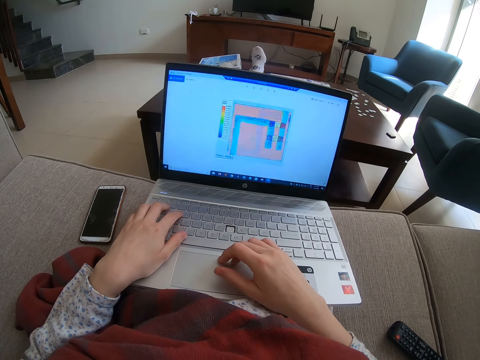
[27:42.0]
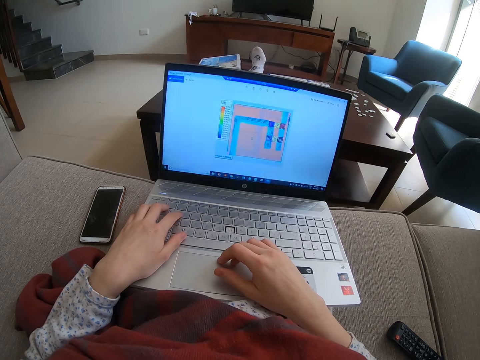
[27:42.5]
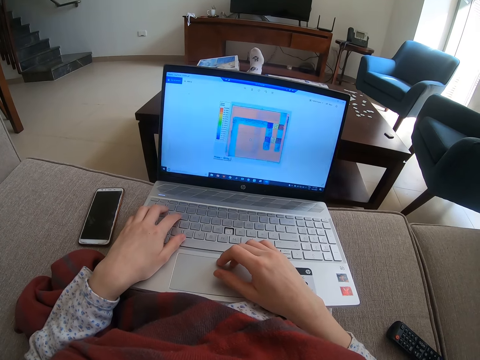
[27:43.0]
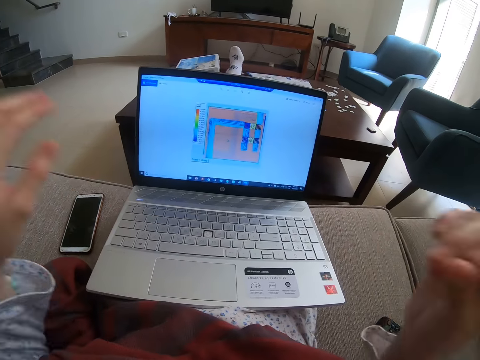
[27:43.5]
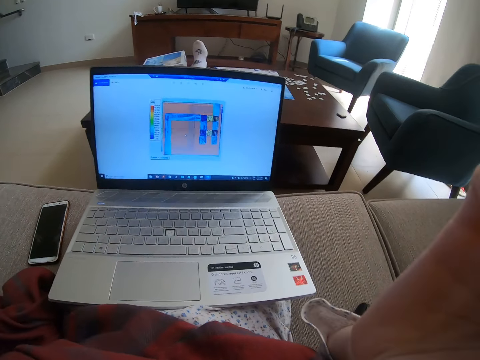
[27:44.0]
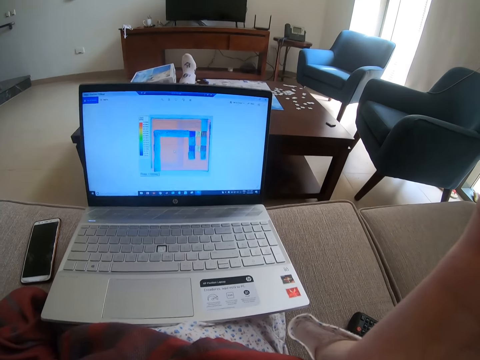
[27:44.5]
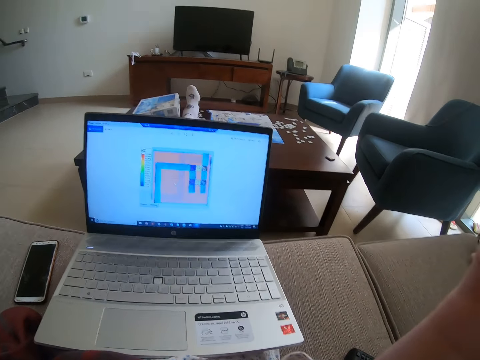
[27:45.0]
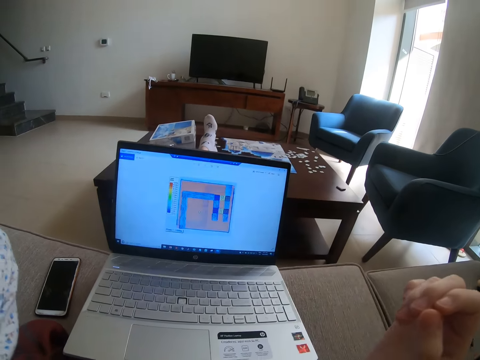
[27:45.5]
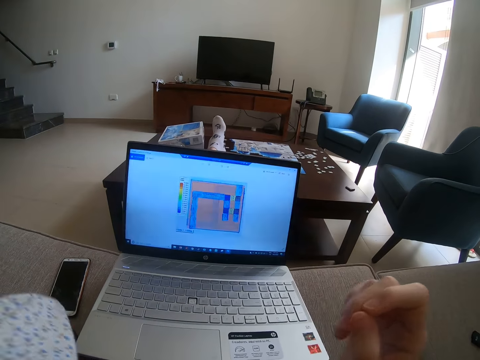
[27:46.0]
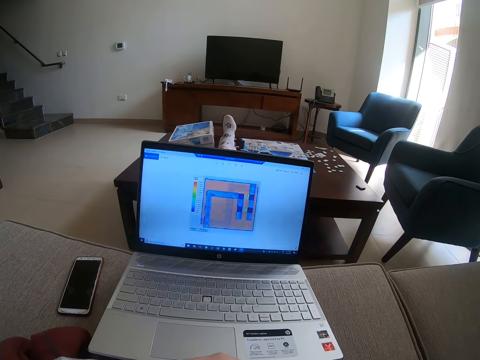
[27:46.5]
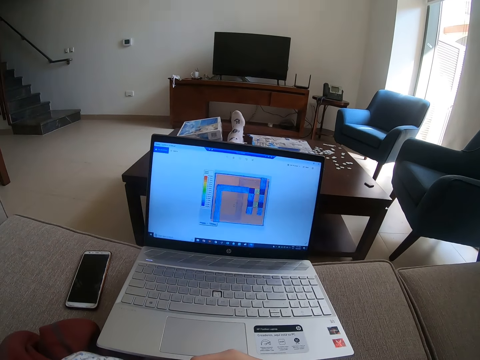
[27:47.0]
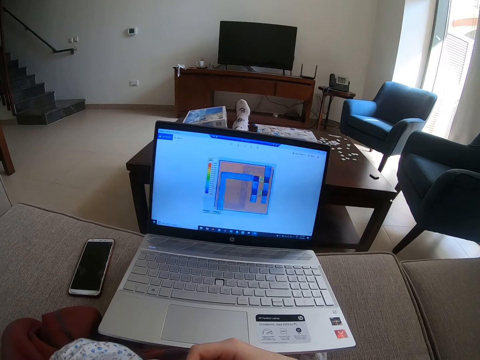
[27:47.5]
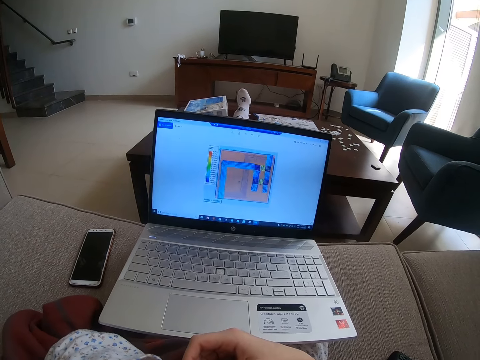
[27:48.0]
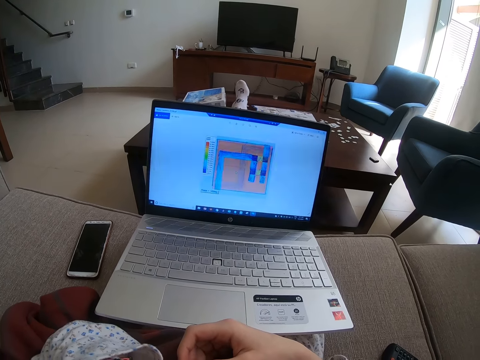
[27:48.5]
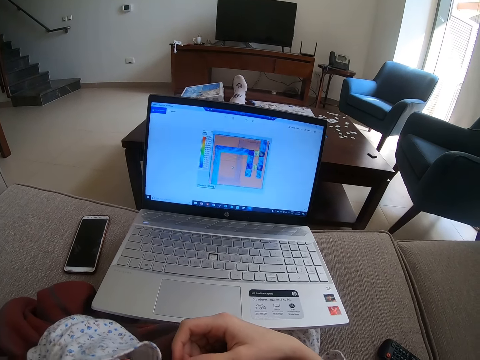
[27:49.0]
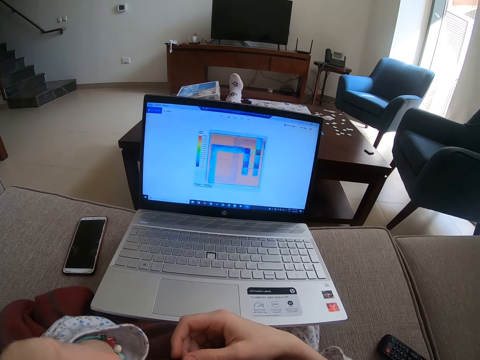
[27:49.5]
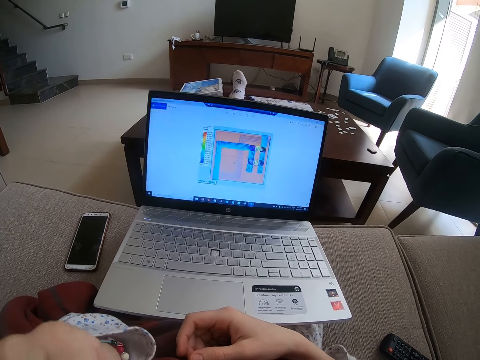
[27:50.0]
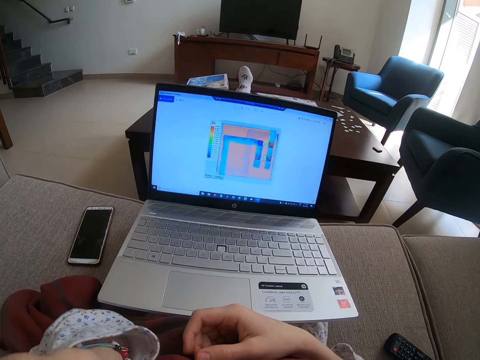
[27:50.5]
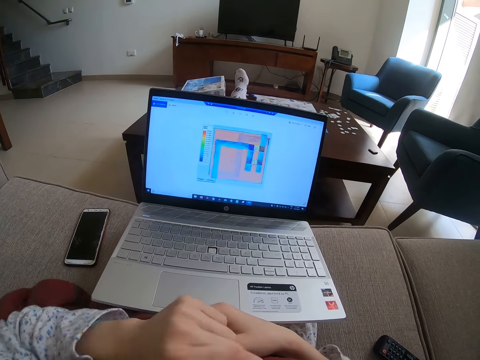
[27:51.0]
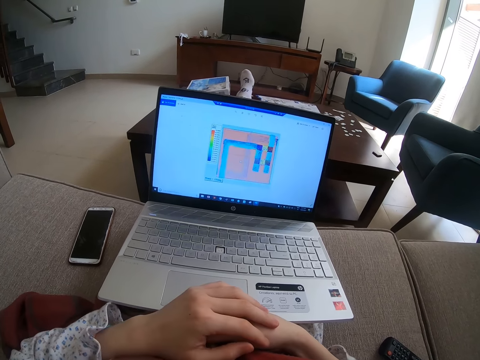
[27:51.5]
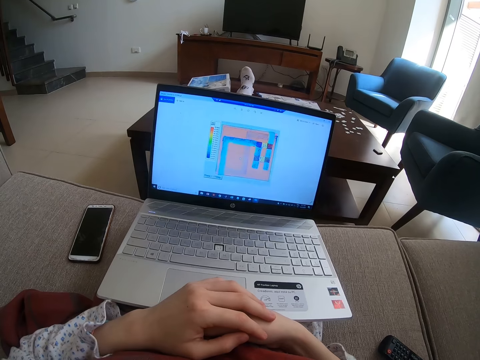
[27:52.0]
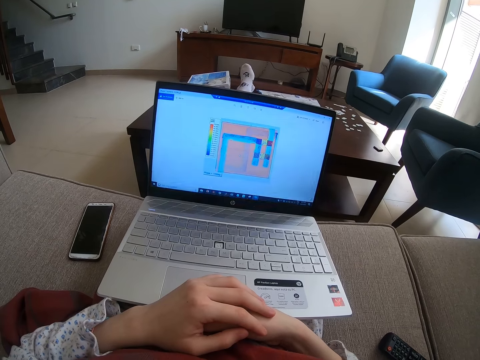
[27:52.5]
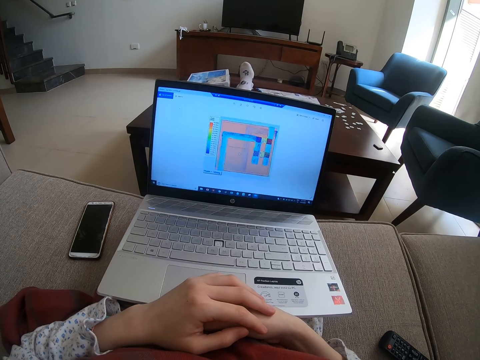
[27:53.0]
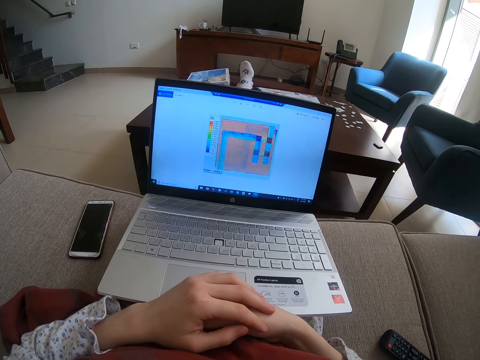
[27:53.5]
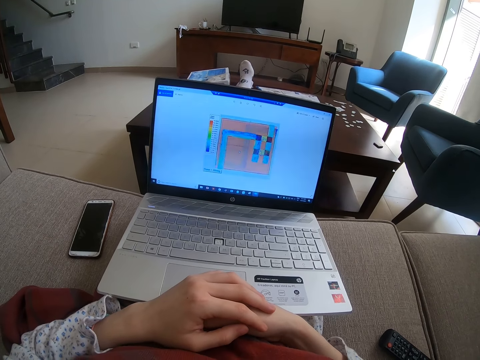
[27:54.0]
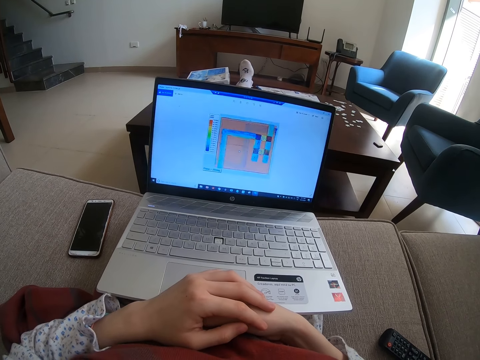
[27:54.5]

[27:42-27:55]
The camera wearer adjusts the camera. They stare at the laptop. They look at the laptop.

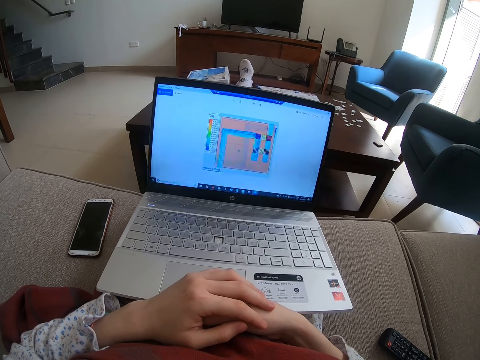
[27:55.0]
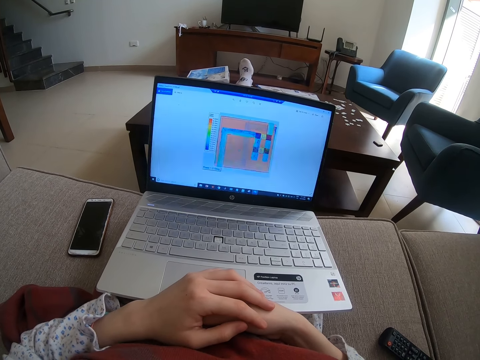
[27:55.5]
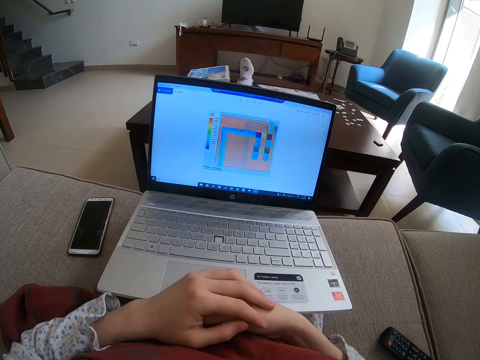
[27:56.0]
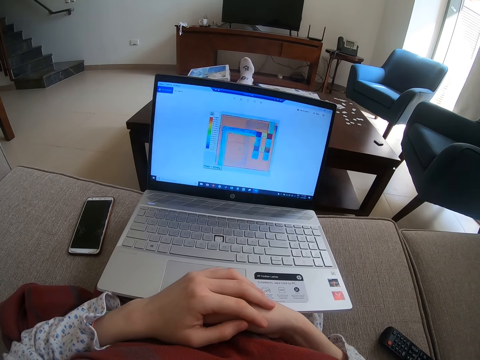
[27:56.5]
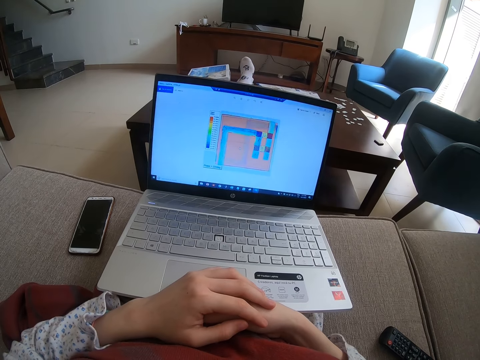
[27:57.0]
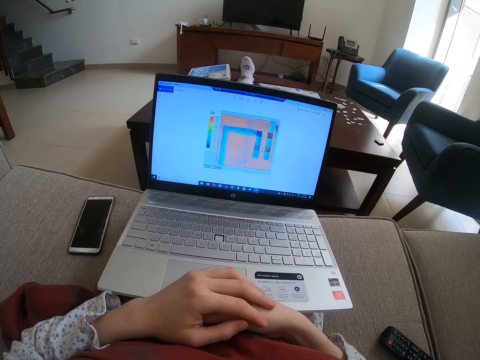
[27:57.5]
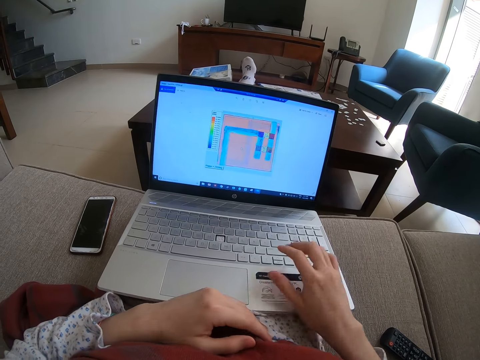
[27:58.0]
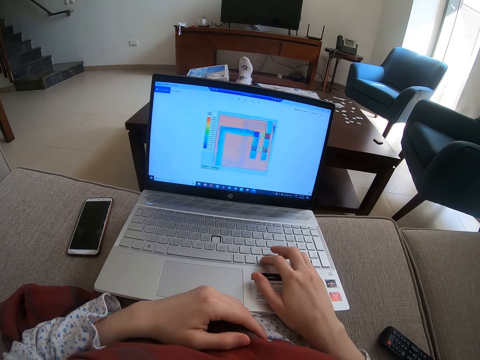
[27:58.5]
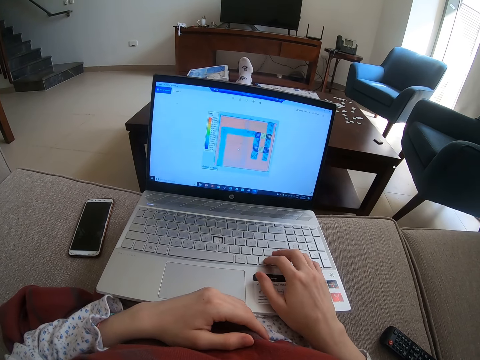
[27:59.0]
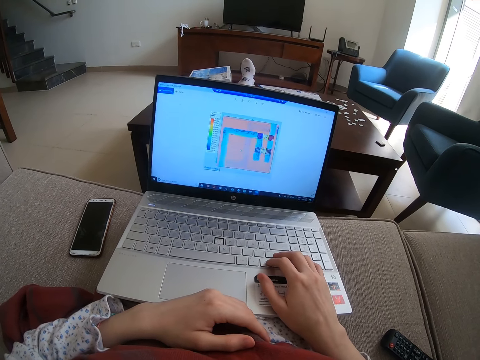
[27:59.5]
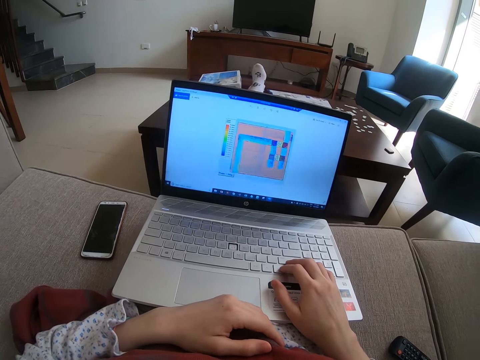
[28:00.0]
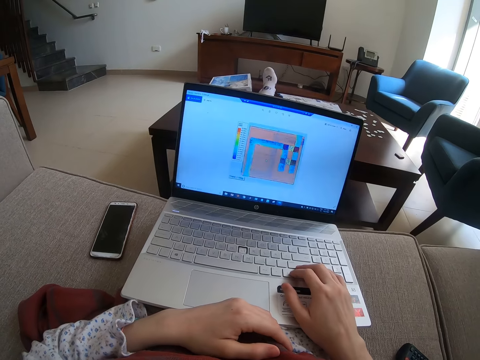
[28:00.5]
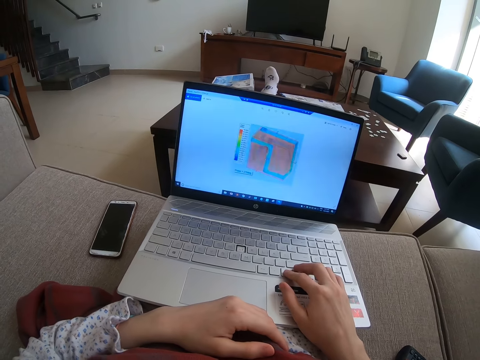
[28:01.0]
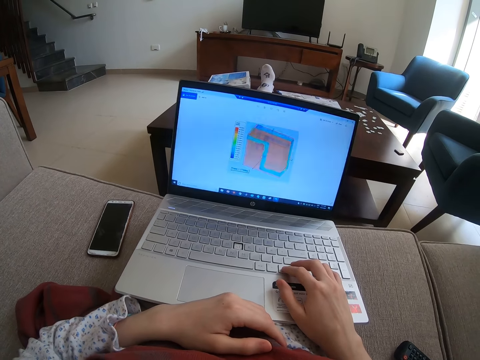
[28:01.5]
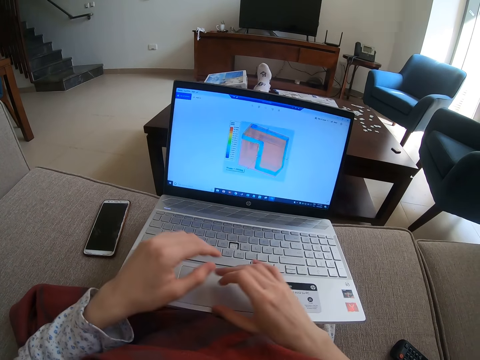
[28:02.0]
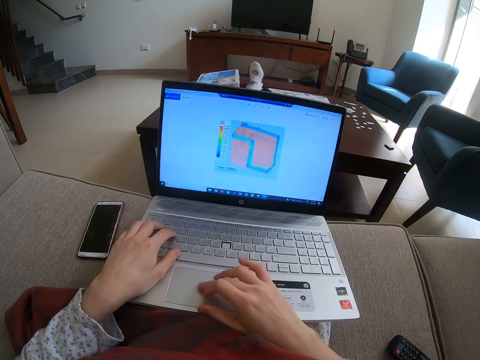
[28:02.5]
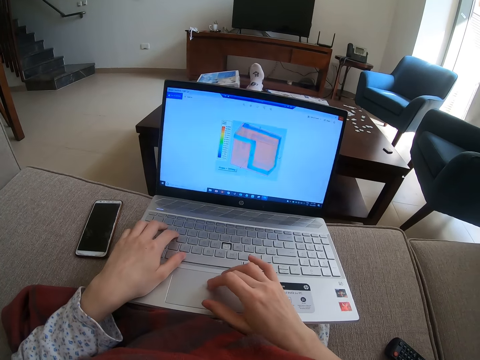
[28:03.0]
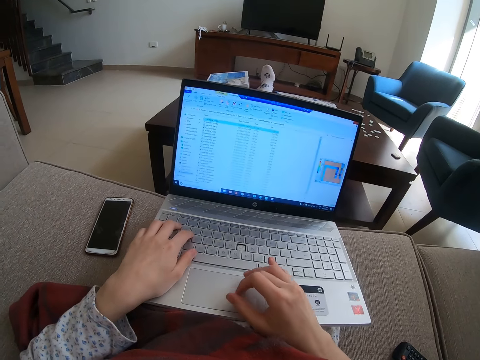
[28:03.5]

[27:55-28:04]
The camera wearer operates the laptop.

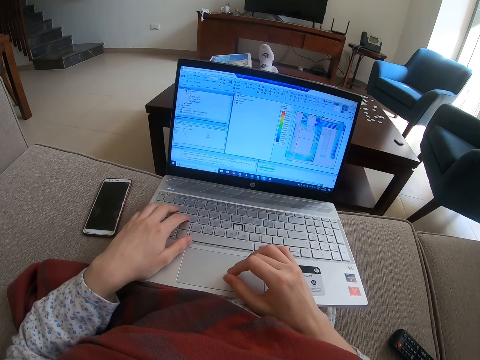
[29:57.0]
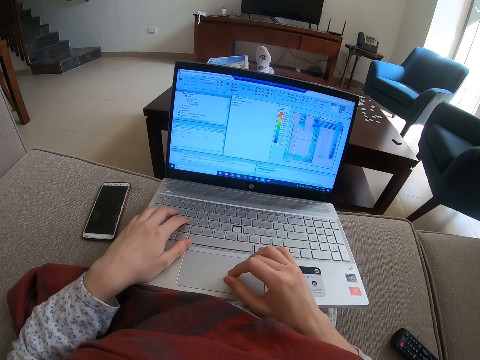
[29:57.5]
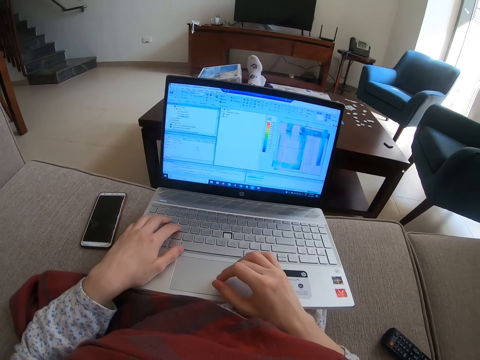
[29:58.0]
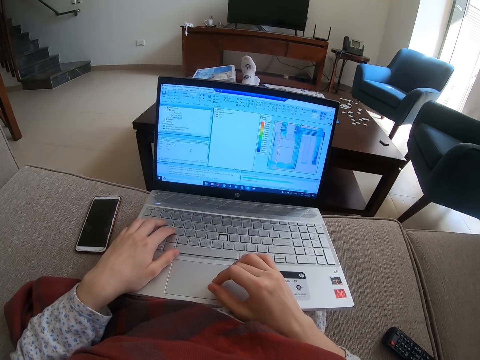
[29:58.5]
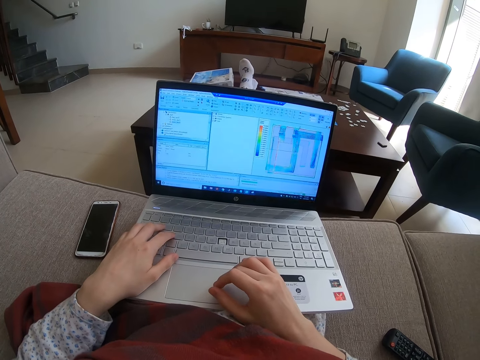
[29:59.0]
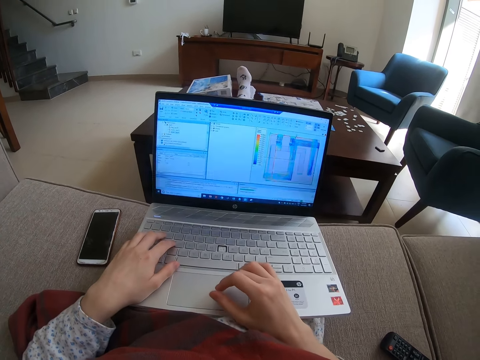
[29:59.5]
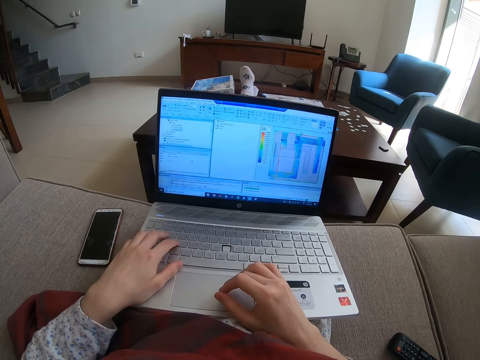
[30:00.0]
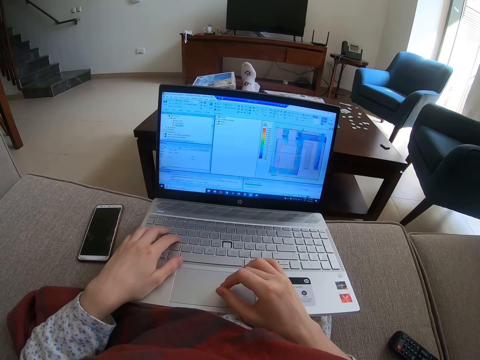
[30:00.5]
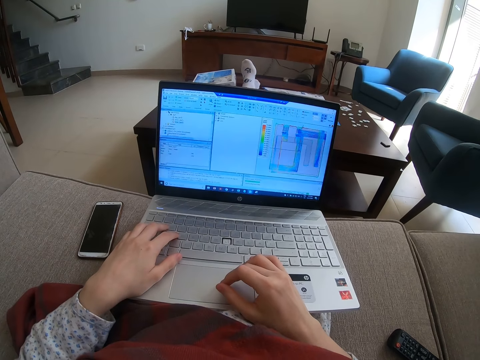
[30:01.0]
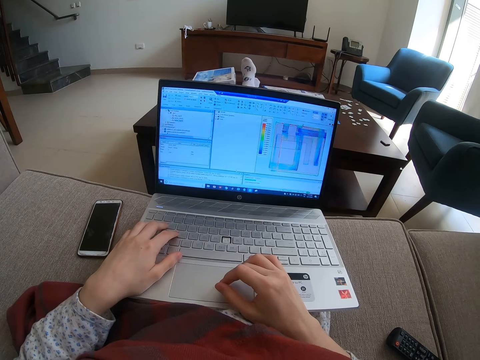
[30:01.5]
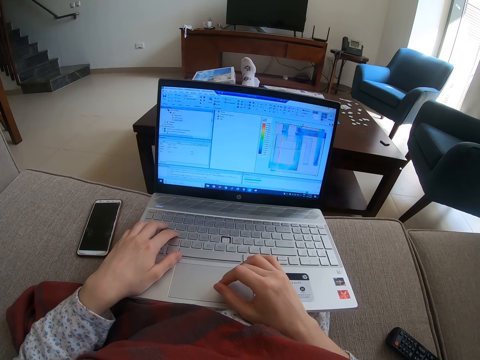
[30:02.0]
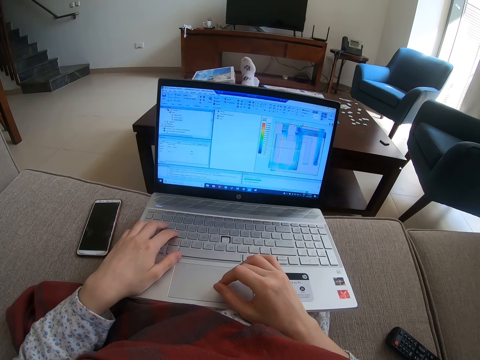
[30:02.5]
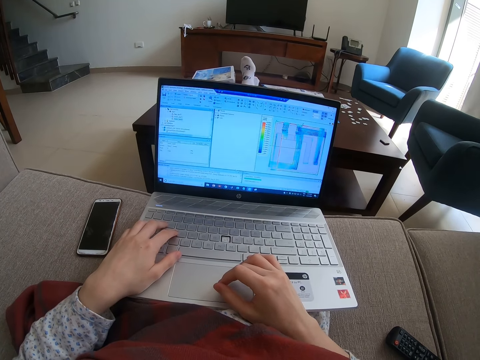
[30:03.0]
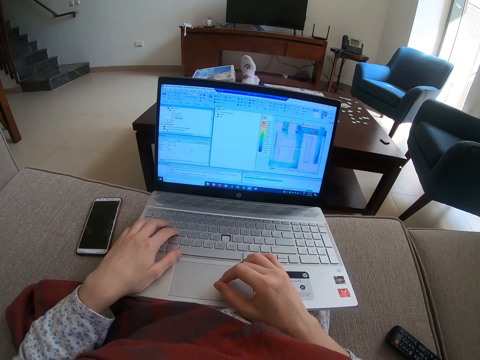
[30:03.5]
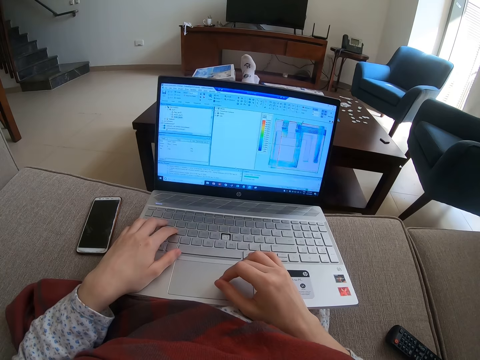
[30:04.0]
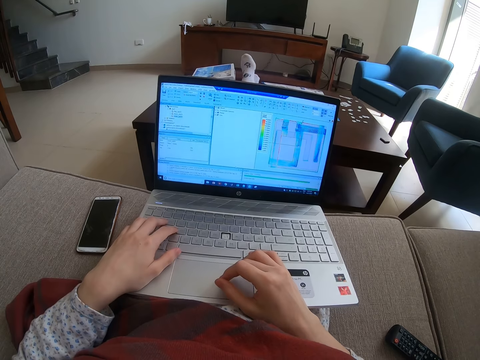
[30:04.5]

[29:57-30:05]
The camera wearer looks at the laptop.
